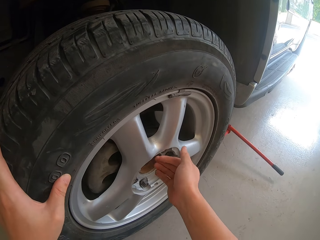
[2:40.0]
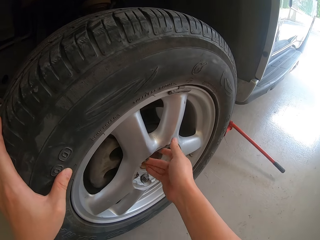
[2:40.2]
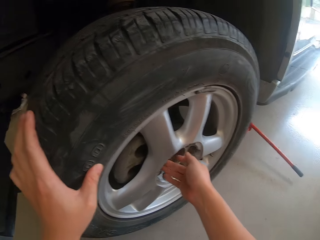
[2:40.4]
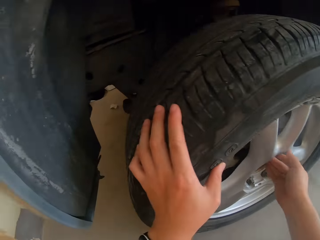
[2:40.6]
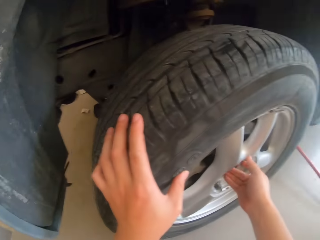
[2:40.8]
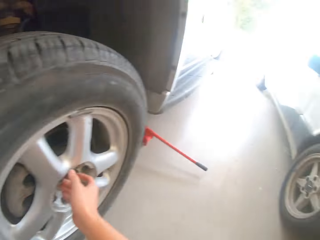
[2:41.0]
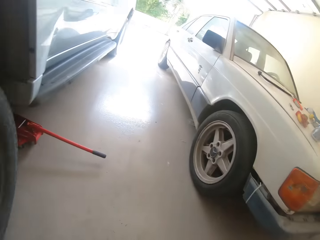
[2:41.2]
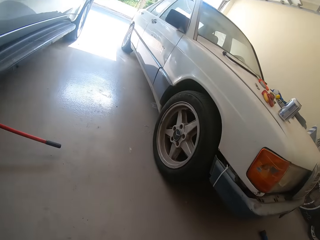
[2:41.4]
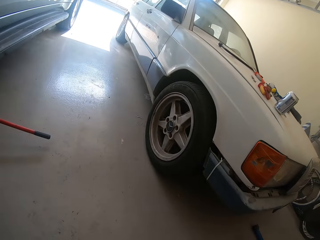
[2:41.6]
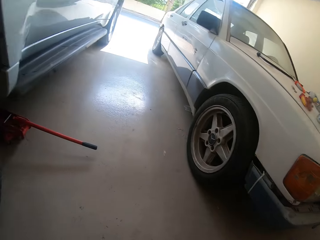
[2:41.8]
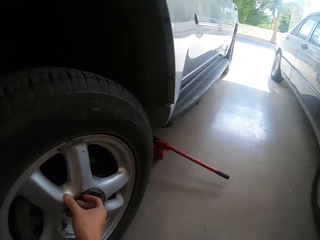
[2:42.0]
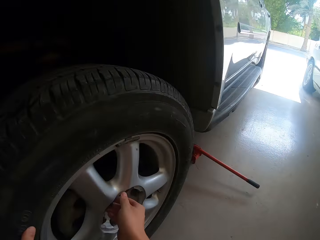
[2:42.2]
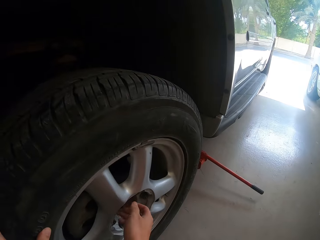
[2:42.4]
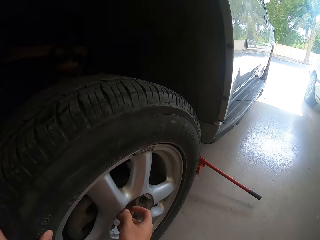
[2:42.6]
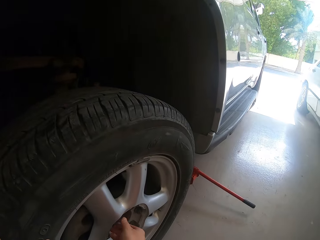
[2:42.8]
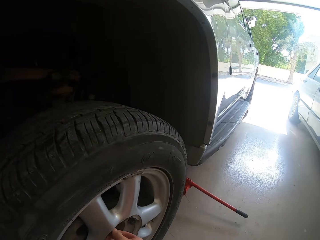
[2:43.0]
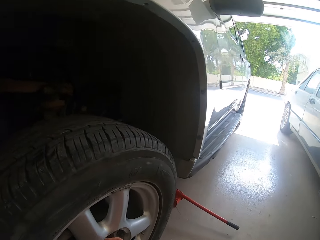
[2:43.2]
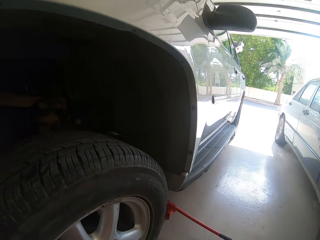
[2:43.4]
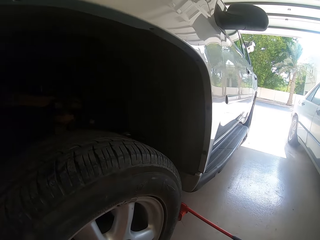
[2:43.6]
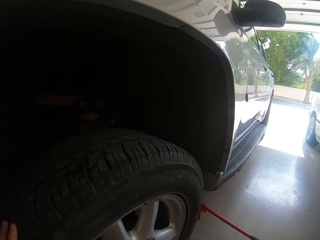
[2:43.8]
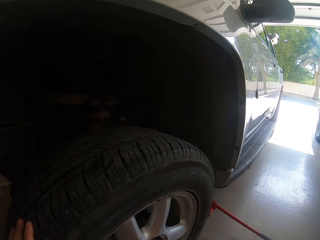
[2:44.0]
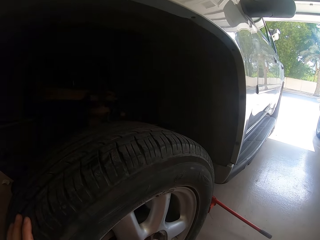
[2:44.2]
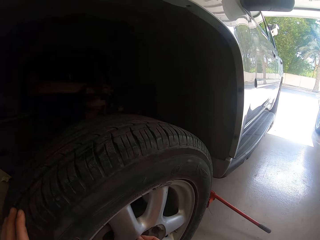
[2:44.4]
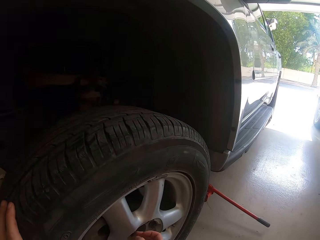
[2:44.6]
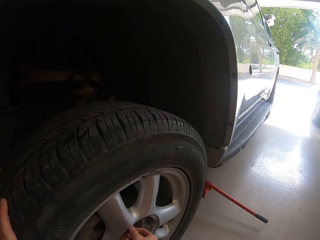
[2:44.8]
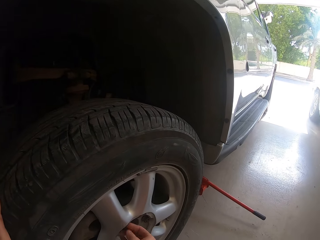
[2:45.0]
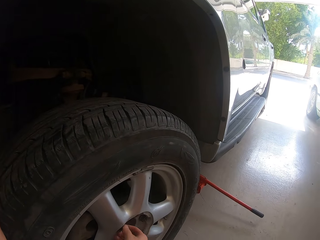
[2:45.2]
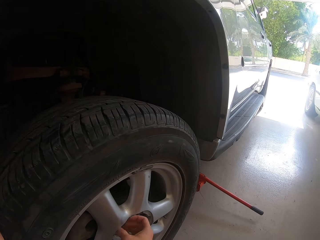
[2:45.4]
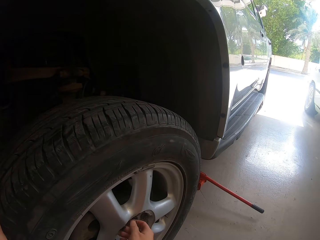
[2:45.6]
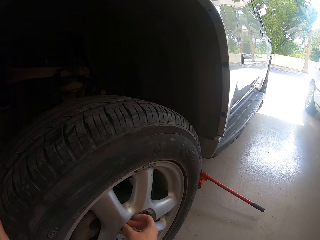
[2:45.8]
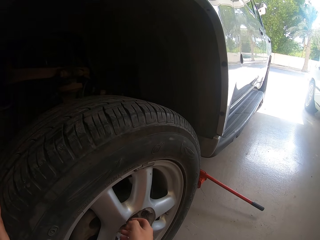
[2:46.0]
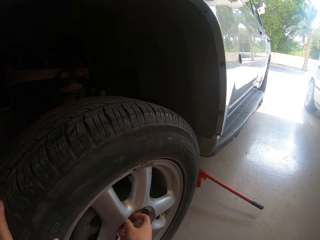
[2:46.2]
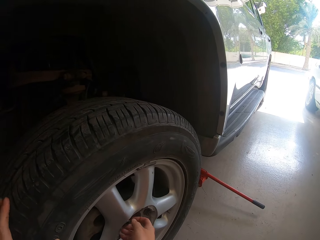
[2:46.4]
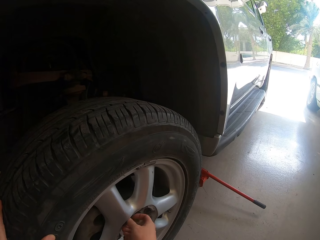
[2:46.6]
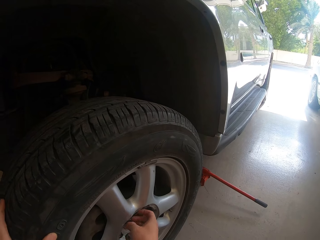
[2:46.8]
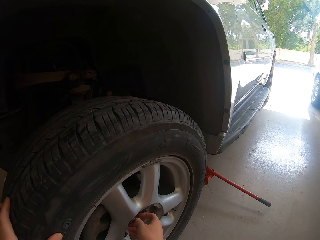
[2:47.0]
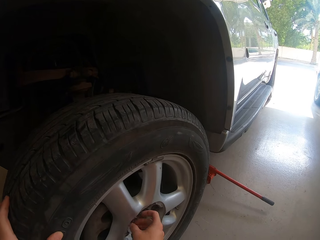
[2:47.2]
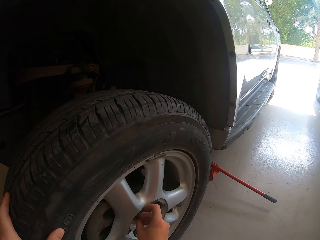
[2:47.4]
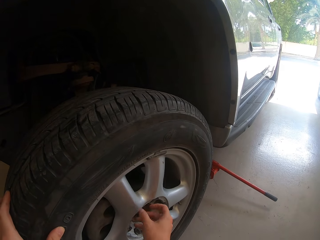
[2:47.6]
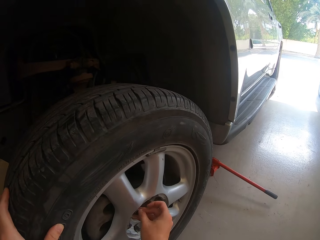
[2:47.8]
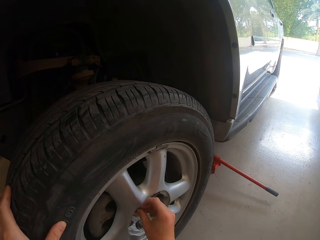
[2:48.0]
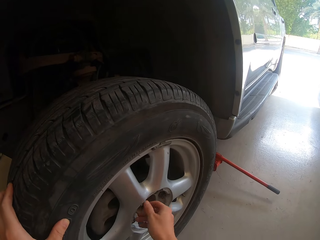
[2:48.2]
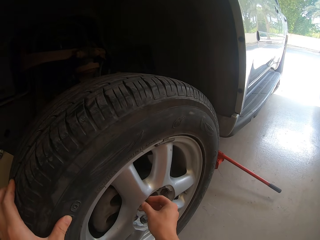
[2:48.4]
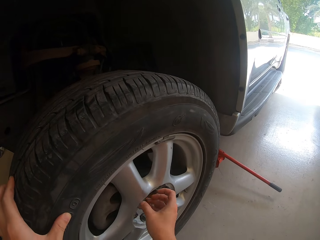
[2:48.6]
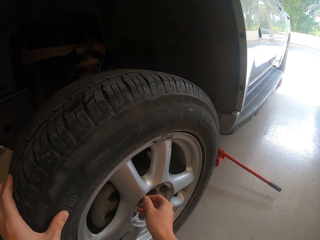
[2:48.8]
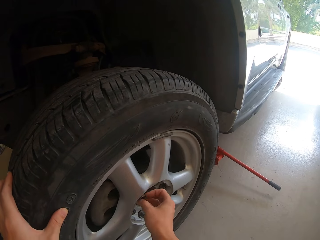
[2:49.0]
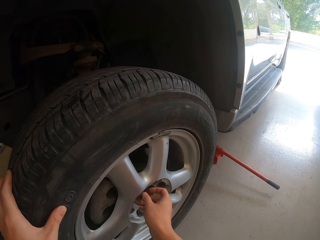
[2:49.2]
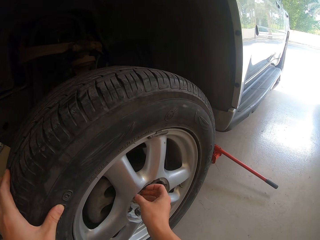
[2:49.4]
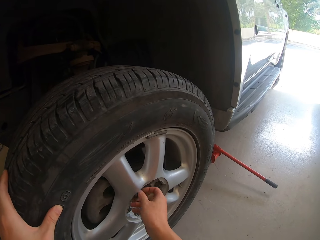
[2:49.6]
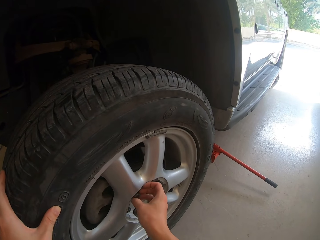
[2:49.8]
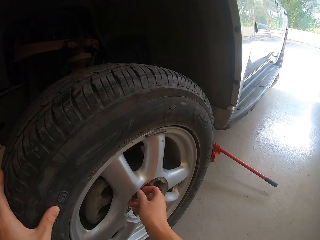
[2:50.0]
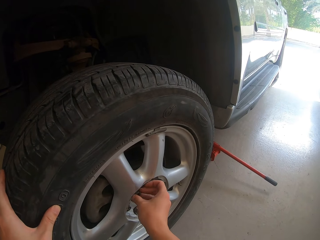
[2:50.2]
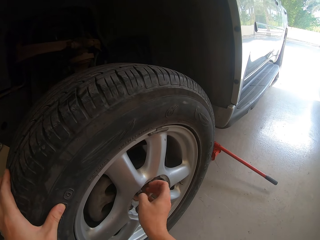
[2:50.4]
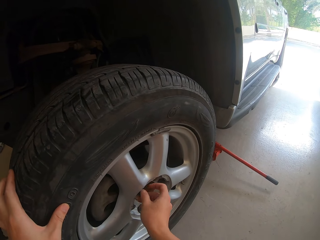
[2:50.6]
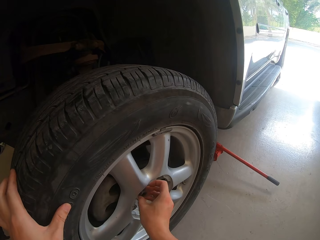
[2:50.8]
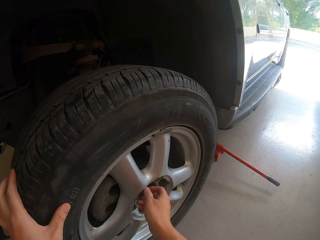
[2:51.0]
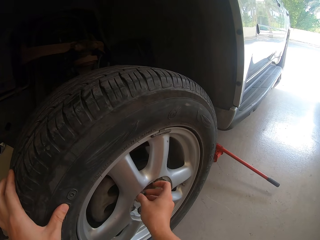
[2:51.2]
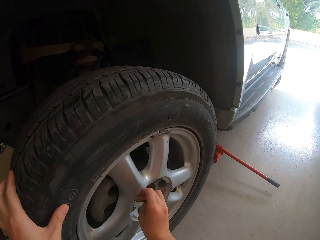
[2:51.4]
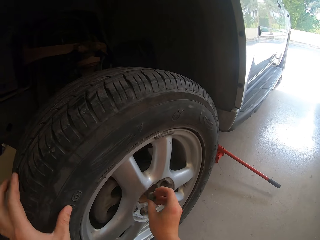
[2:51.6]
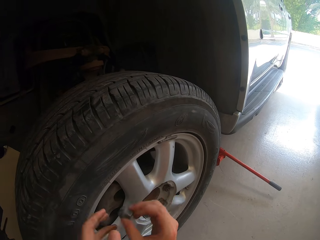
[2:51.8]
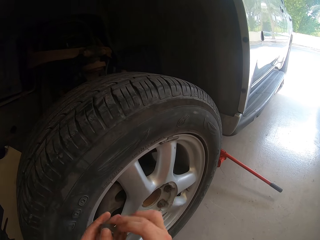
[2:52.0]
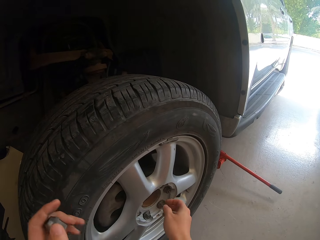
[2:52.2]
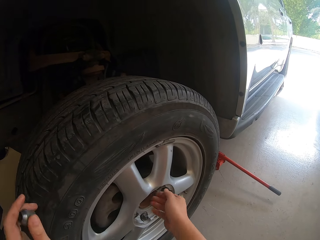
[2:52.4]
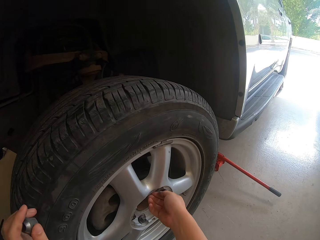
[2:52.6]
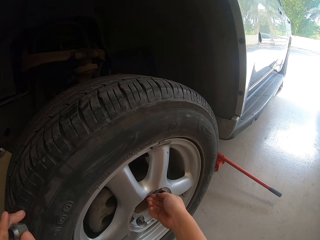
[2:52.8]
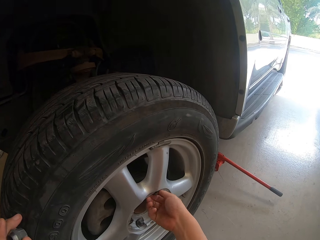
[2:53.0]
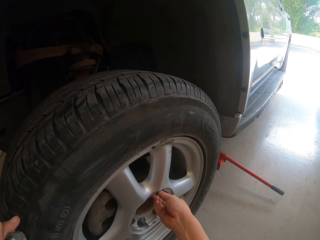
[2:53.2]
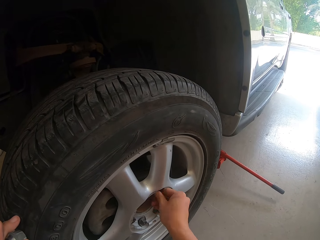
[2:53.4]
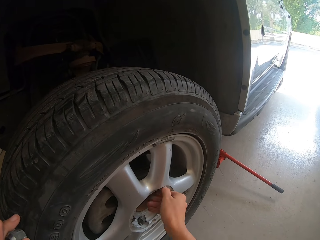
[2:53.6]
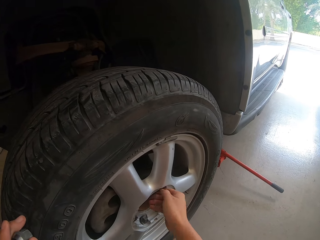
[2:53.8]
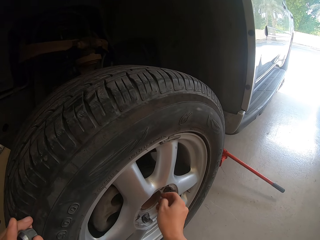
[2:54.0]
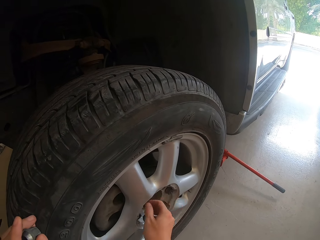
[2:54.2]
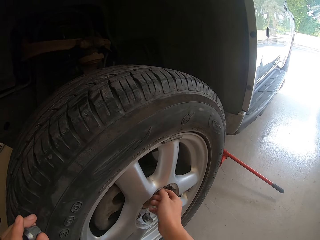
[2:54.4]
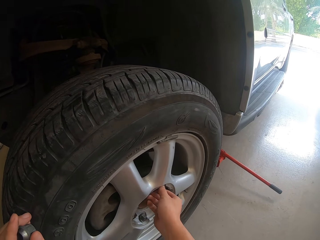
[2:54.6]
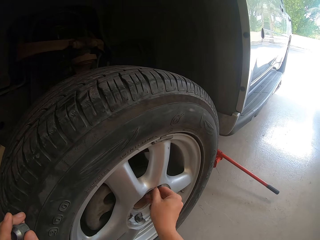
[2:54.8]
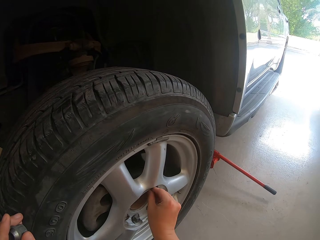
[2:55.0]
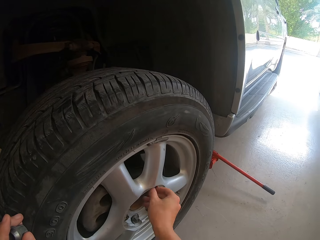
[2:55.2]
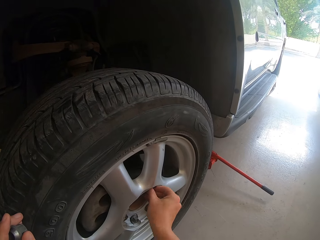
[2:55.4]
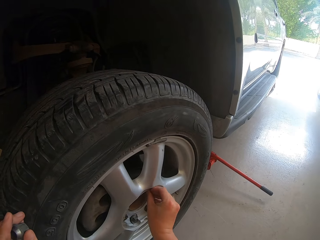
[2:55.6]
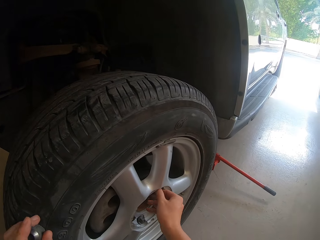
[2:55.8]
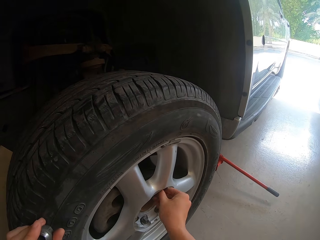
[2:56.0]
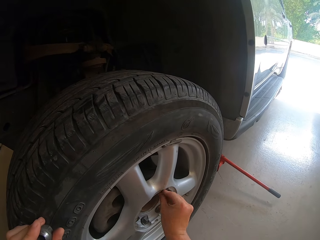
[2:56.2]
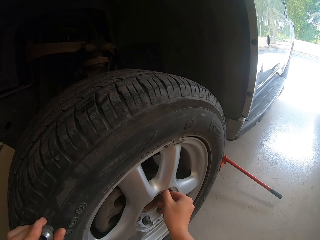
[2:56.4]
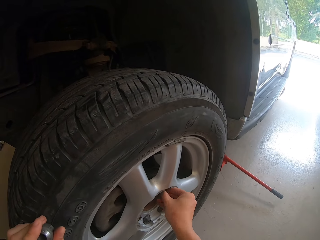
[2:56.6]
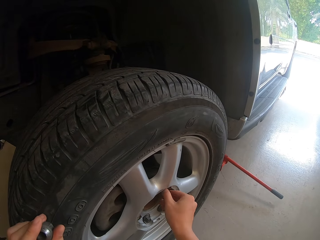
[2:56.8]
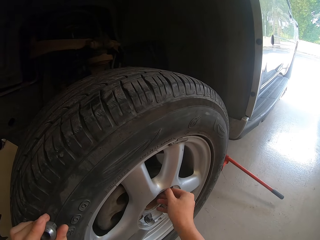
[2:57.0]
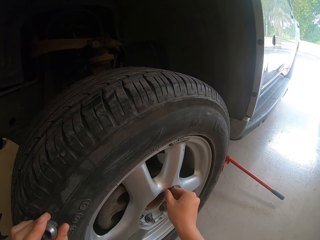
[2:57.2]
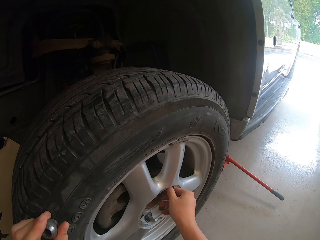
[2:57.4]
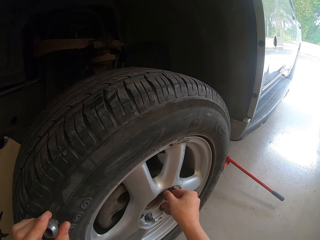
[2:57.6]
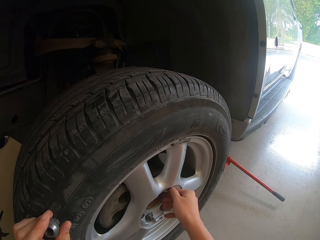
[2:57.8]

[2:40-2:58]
The camera wearer looks around. They put a nut on the left hand. They open the nuts with bare hands.

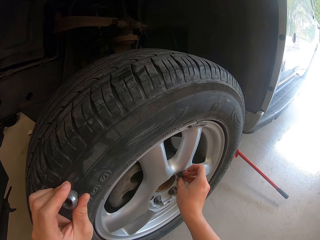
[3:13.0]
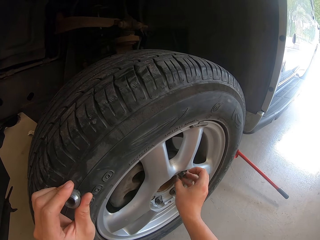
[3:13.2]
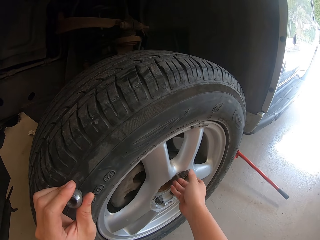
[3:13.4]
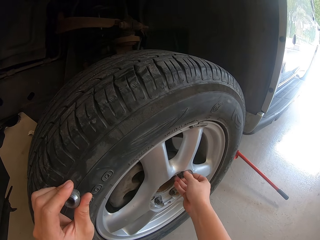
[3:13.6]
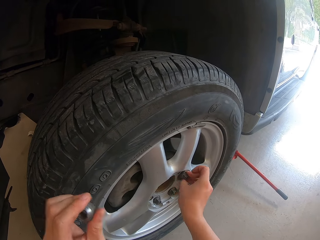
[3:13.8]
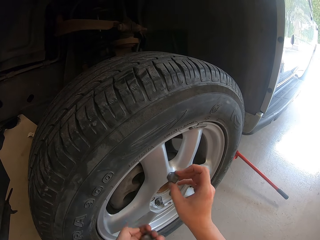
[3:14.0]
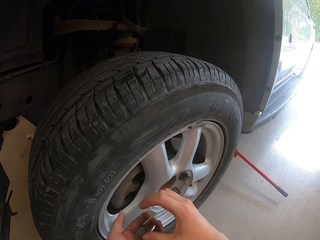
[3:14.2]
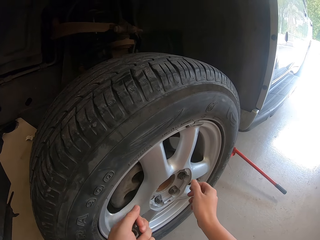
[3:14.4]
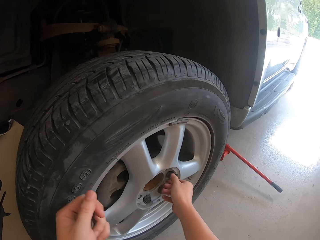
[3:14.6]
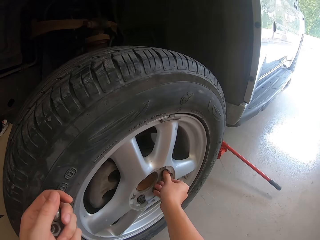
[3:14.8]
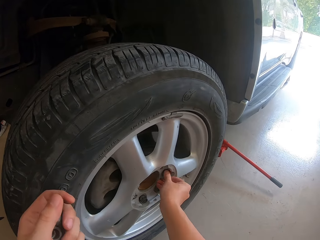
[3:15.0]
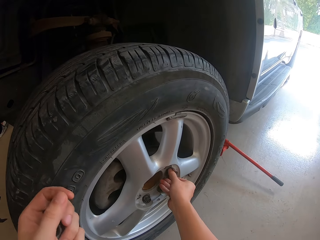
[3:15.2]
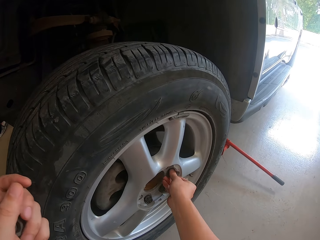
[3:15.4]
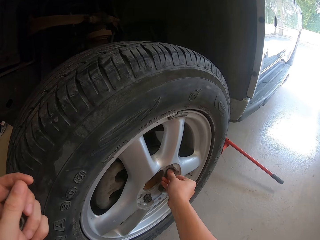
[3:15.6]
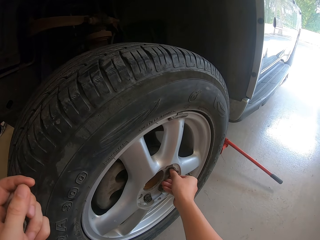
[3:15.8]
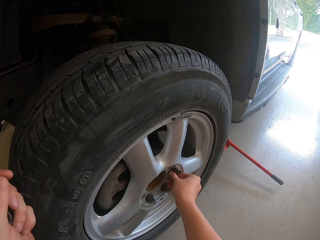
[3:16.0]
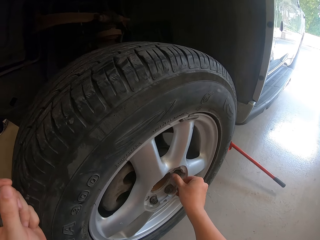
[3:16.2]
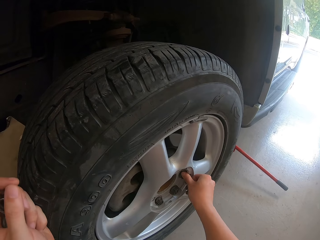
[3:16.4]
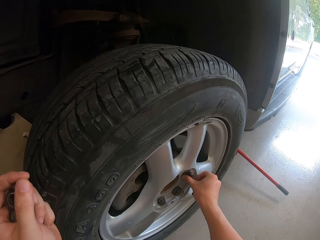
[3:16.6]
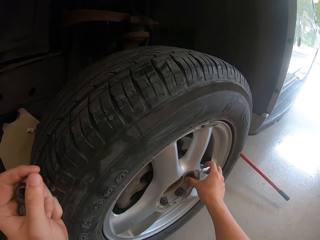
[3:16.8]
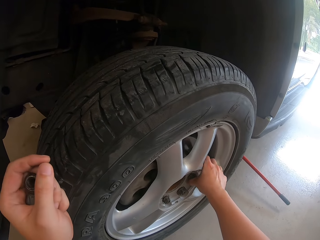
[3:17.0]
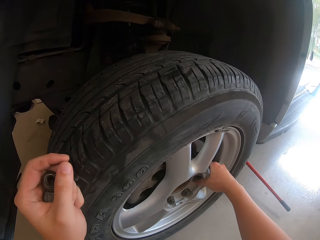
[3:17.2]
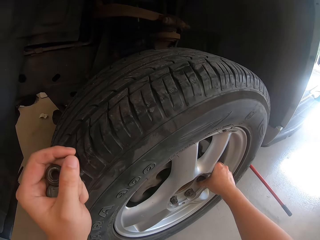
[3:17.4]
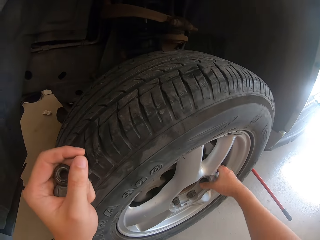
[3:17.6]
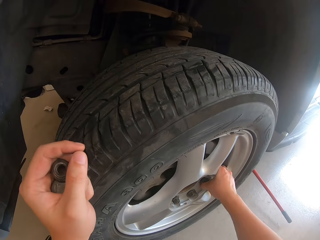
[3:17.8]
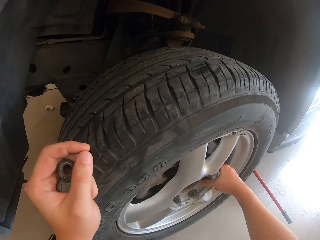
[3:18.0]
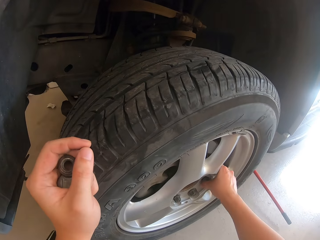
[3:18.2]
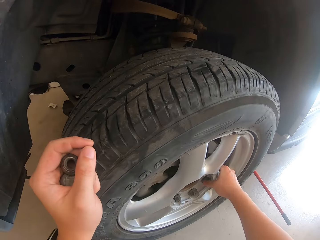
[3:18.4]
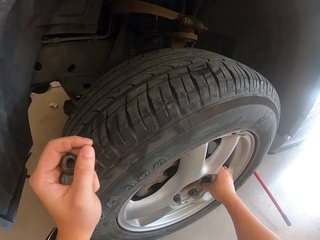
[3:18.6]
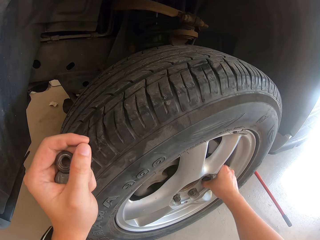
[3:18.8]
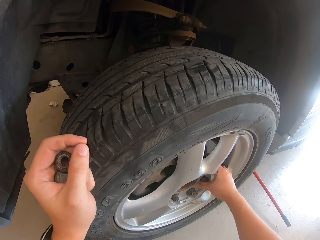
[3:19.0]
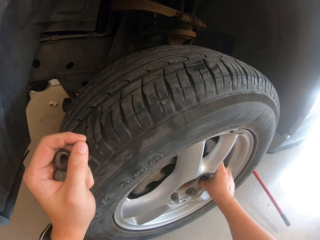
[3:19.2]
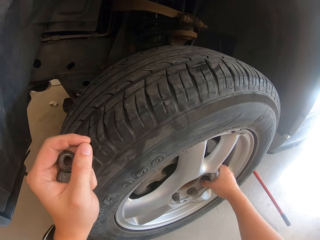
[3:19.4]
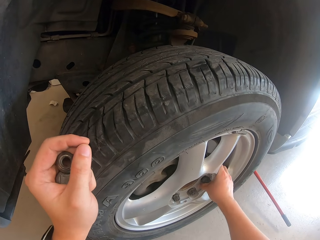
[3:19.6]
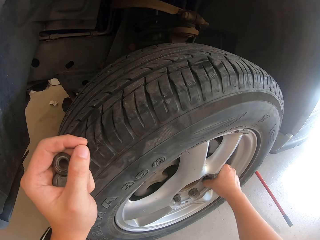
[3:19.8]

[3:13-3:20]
The camera wearer puts a nut on the left hand. They turn a nut by hand.
